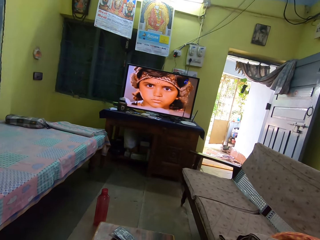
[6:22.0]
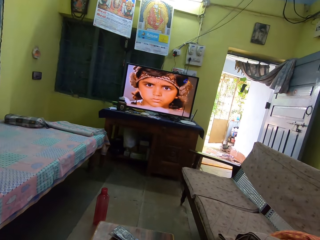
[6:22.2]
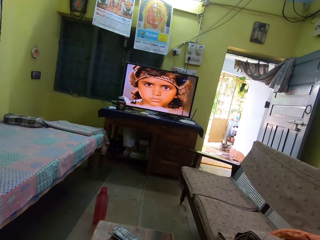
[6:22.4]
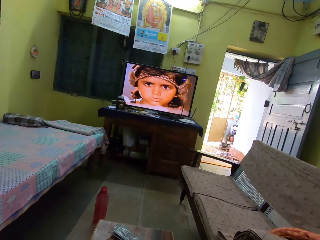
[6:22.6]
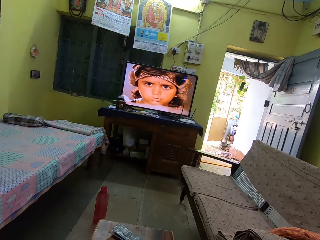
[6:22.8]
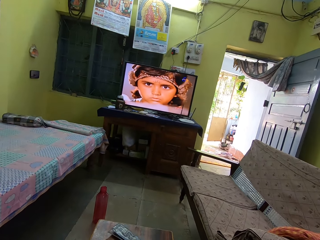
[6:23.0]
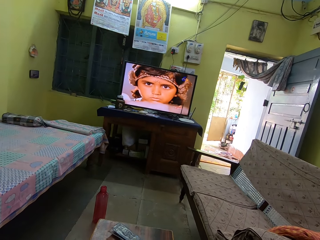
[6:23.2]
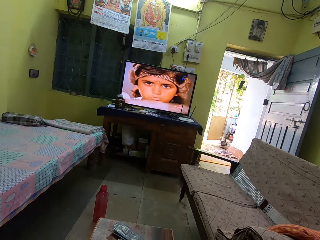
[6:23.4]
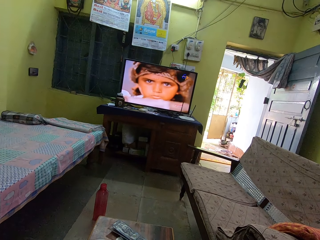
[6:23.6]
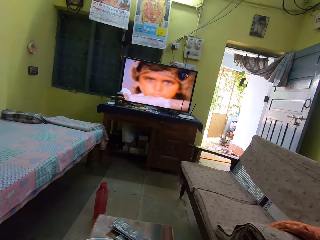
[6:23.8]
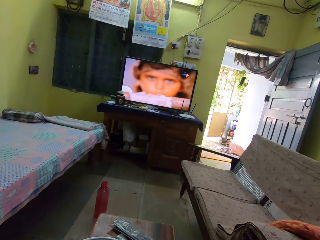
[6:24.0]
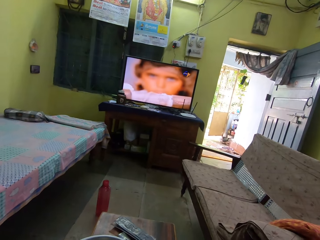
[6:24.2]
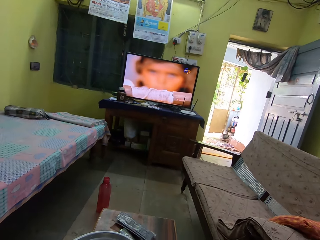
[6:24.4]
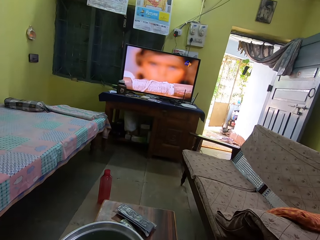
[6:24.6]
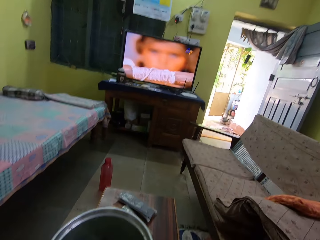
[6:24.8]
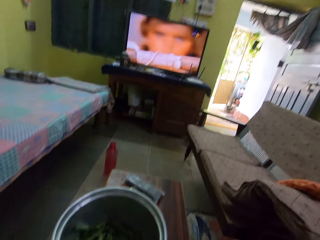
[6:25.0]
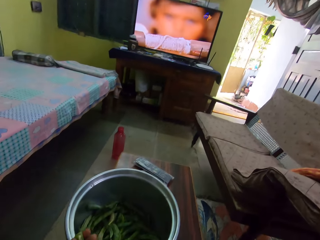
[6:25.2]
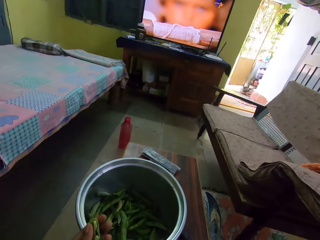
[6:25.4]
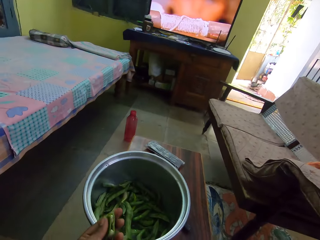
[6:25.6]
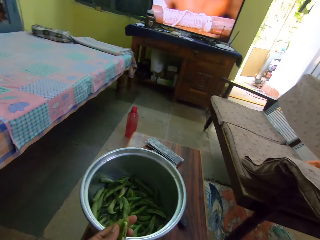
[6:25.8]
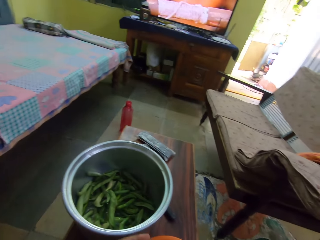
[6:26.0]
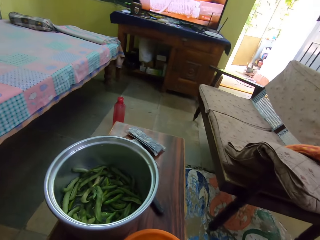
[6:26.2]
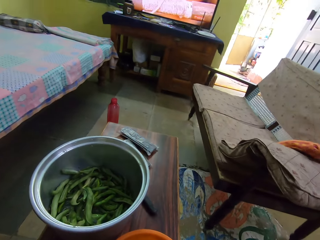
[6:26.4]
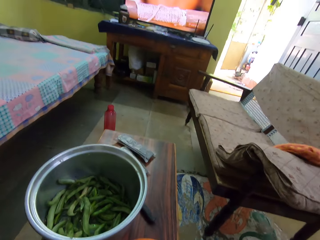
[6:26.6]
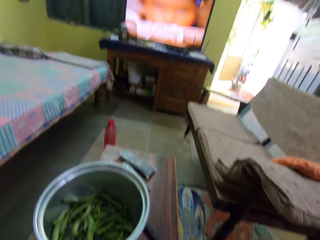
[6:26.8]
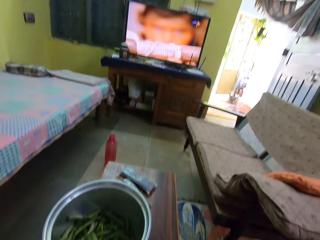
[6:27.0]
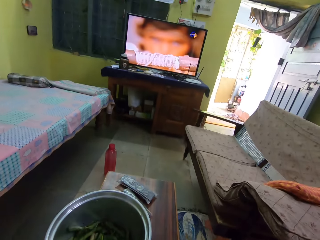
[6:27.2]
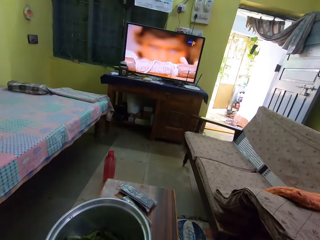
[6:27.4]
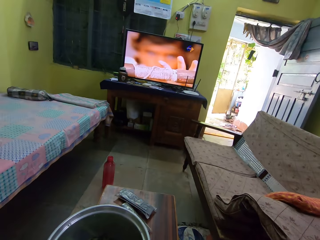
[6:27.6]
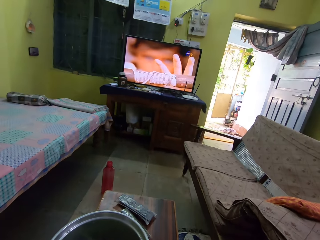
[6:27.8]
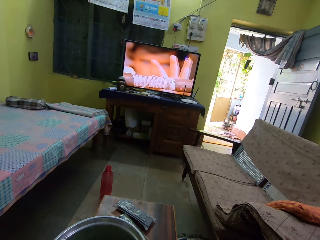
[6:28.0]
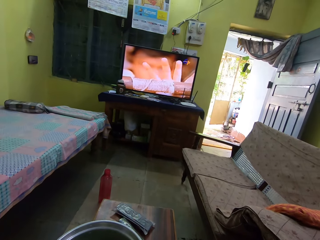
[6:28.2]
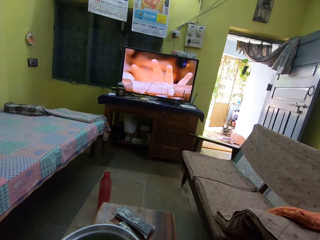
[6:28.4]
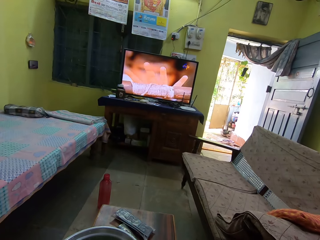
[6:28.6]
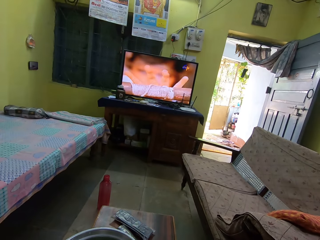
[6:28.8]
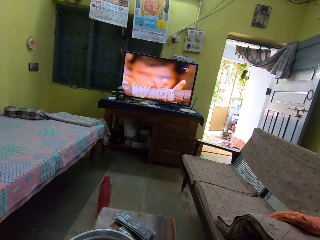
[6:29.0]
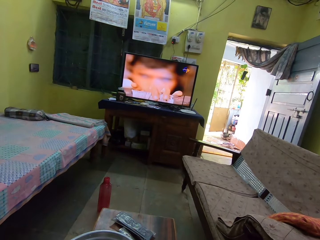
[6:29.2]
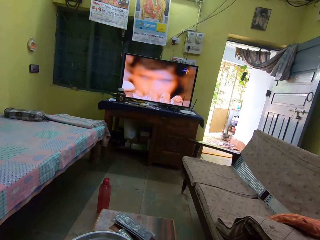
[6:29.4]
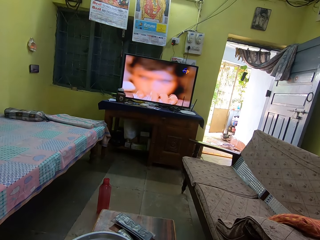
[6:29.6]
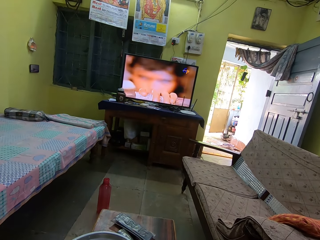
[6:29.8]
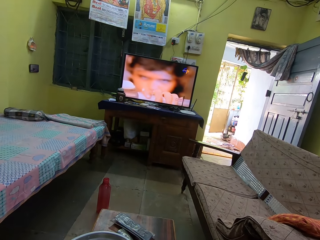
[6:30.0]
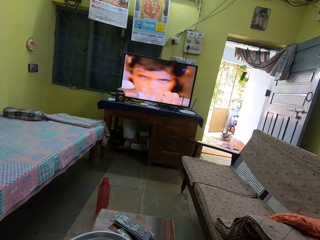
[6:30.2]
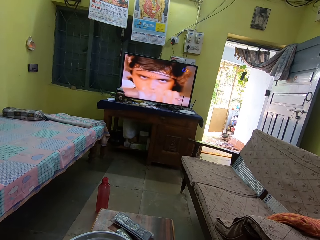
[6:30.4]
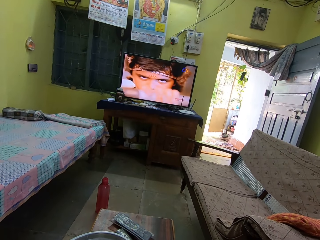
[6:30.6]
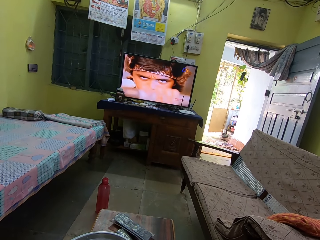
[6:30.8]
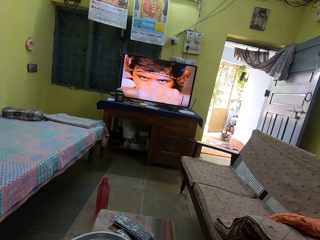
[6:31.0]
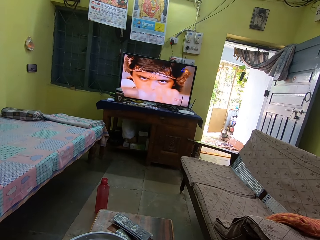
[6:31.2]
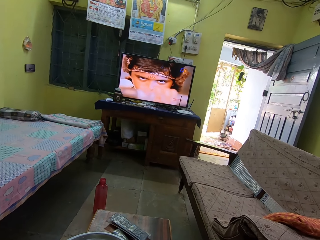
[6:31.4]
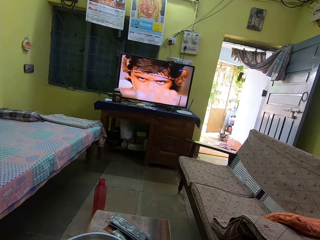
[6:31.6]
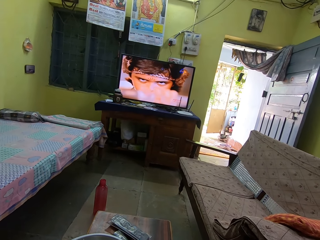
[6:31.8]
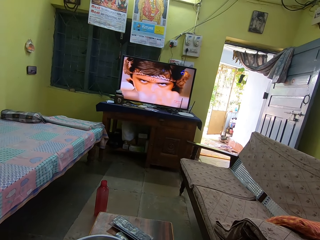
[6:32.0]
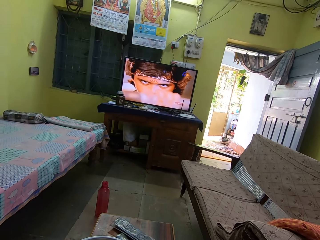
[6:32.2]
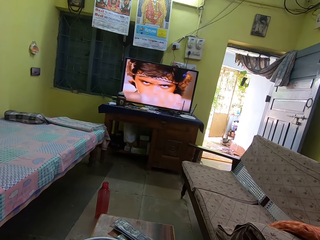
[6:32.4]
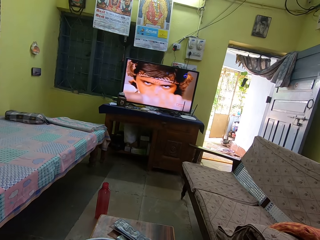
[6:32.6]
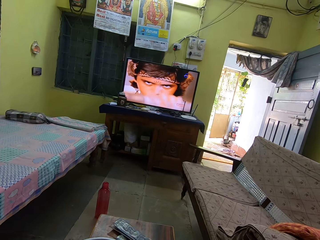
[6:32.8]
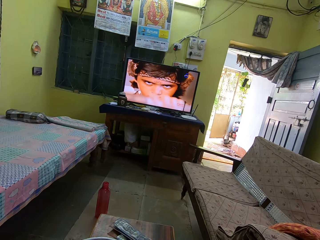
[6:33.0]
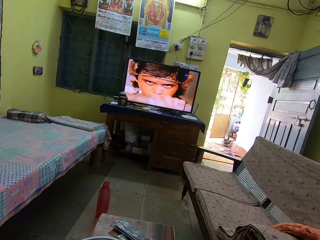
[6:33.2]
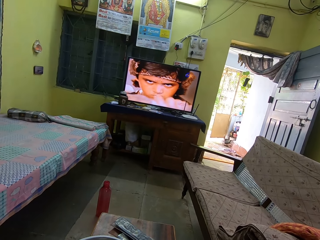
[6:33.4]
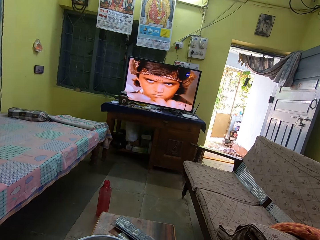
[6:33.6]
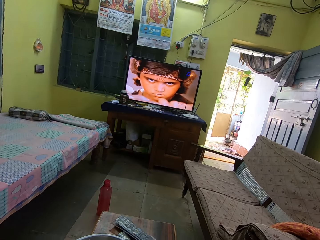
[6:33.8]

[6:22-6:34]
The camera wearer peels a pea. They watch a television.

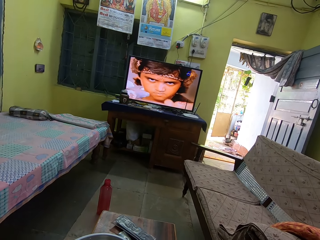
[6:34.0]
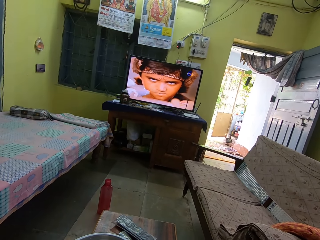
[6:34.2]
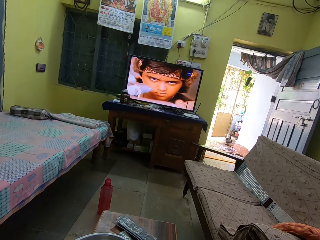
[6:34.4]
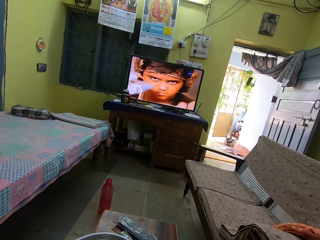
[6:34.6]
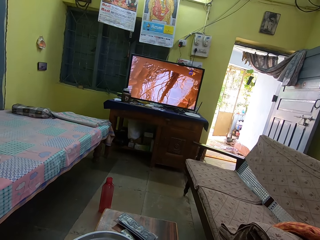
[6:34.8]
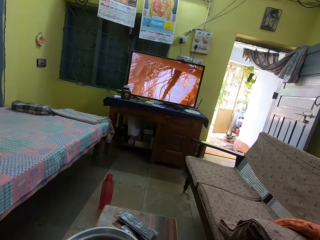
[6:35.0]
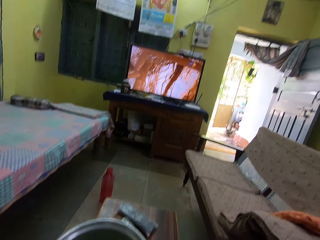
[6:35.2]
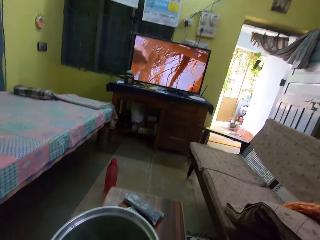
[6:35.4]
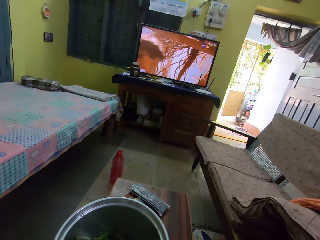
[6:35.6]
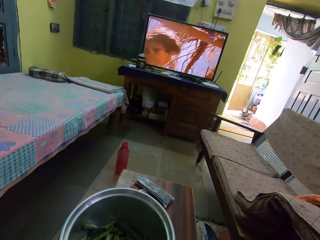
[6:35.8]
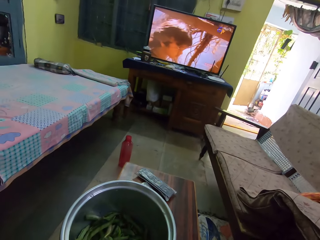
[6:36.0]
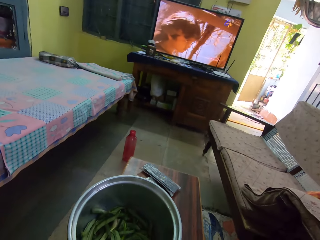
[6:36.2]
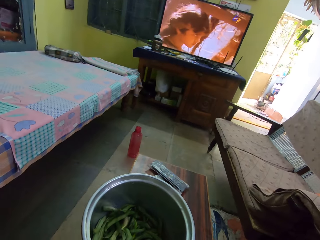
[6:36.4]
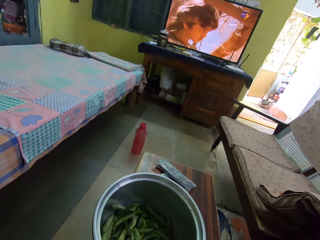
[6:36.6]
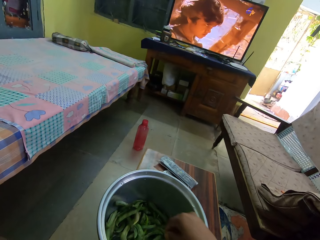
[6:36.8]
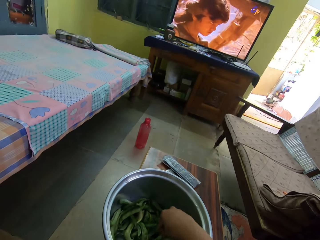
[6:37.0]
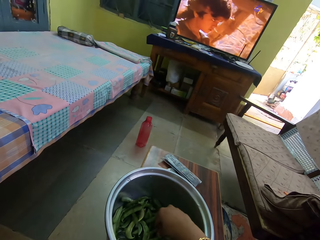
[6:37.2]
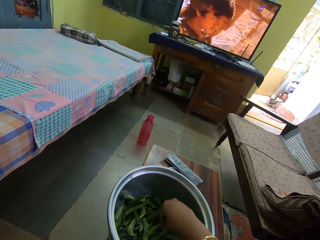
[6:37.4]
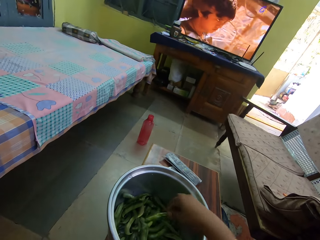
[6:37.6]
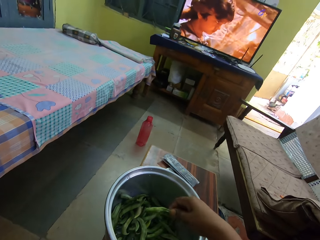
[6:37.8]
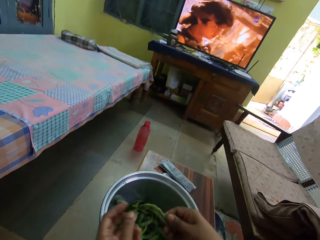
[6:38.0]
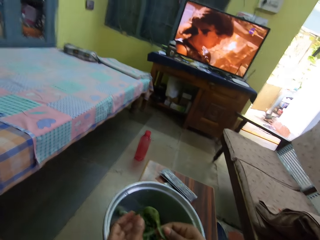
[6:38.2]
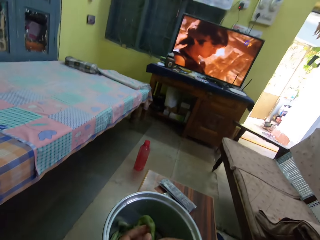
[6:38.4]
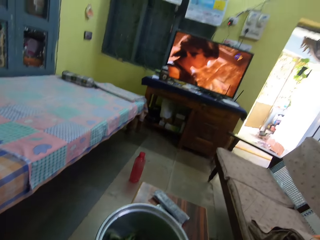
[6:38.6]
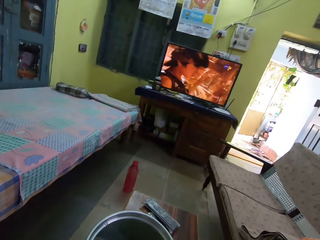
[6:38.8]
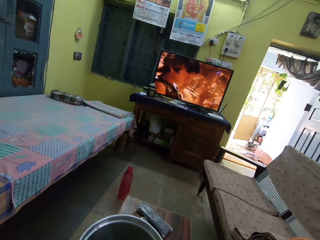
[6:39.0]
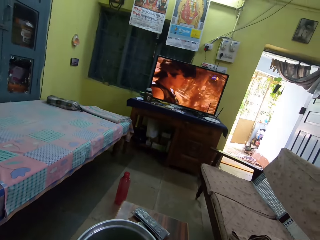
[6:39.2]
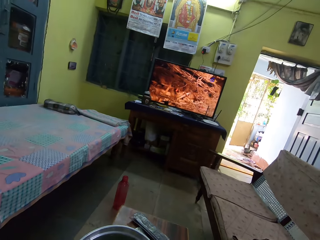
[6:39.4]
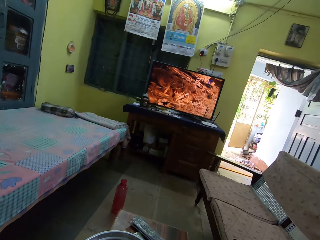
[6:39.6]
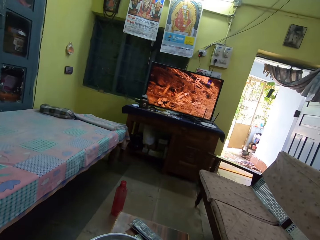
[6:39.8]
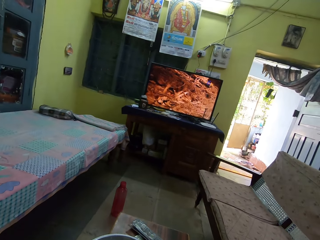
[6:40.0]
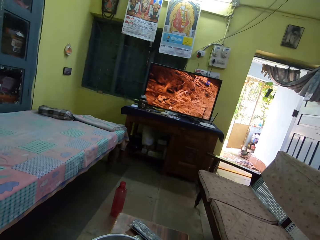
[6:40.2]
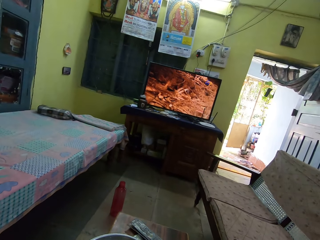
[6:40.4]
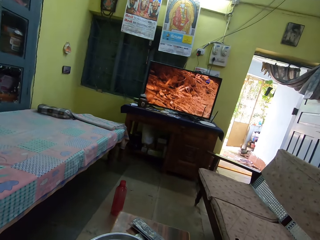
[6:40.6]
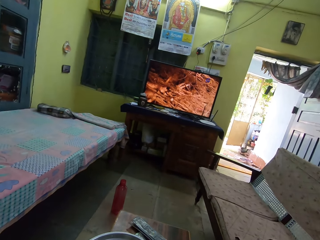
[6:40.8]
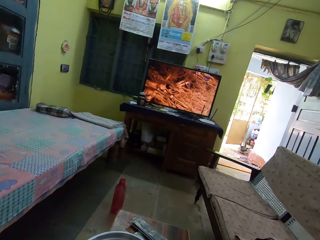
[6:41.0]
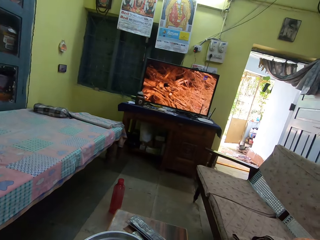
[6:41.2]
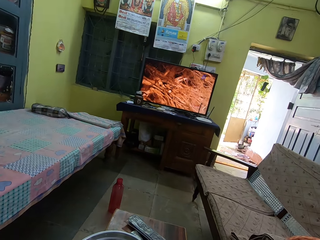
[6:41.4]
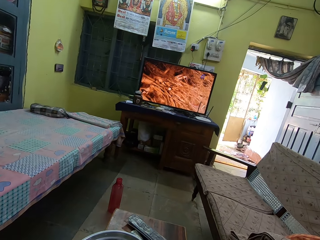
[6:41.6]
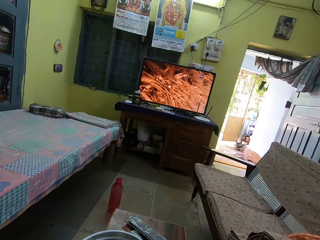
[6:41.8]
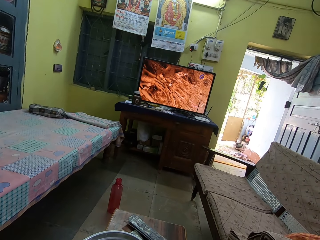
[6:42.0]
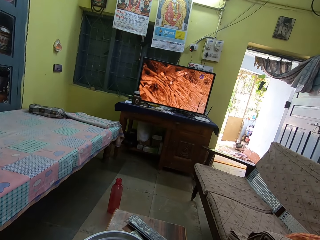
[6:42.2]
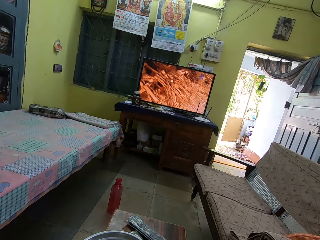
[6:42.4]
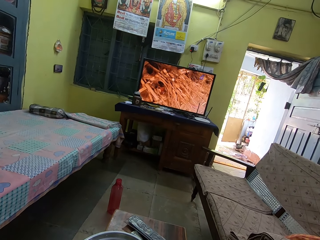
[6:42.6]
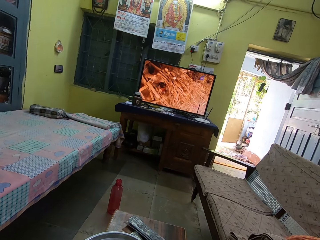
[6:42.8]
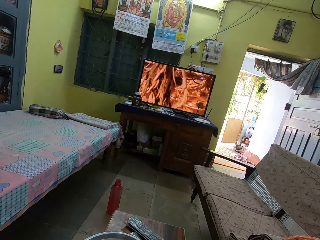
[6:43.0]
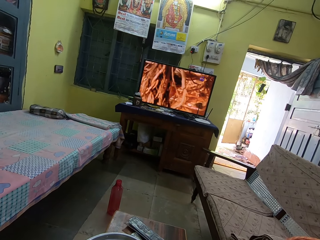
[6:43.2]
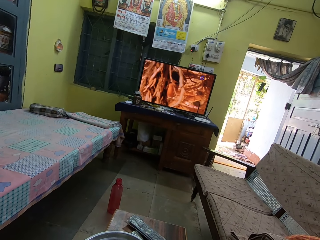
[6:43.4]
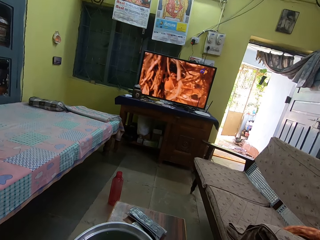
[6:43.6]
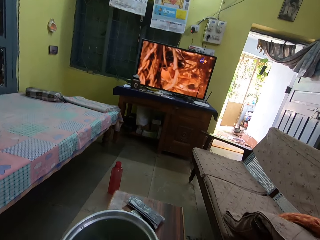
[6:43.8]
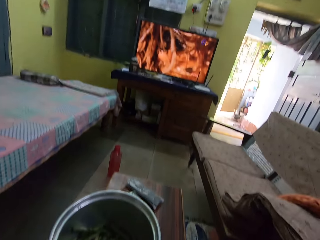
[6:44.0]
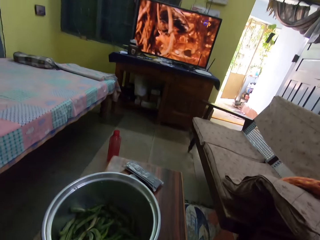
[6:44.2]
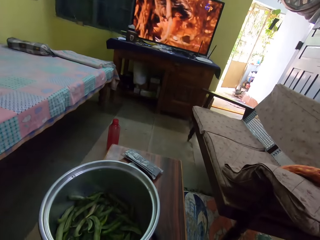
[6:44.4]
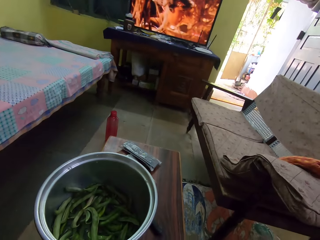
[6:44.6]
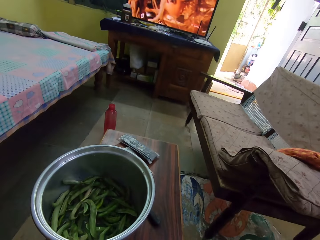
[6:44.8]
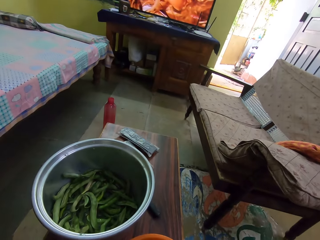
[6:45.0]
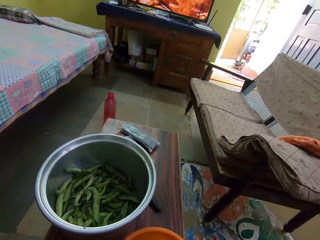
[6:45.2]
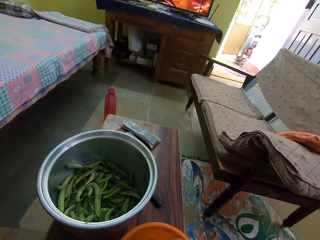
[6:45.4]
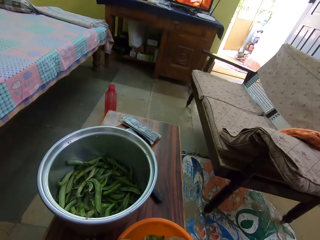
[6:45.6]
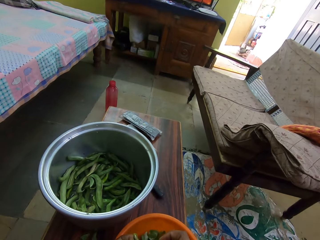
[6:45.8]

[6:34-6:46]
The camera wearer picks up a pea. They watch a television.
